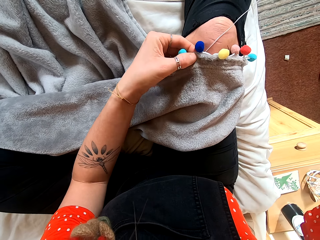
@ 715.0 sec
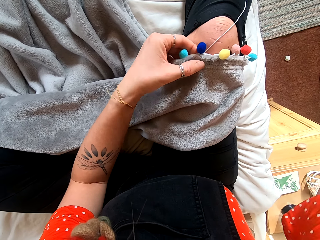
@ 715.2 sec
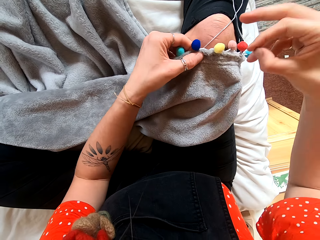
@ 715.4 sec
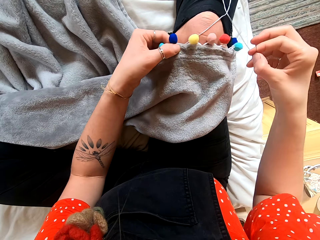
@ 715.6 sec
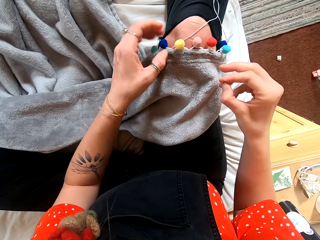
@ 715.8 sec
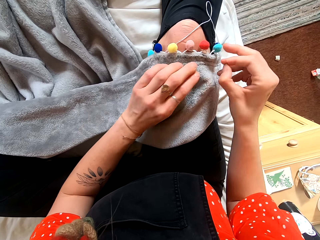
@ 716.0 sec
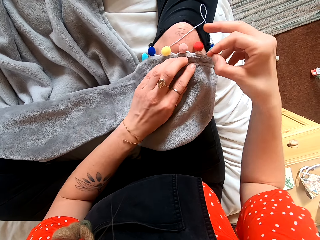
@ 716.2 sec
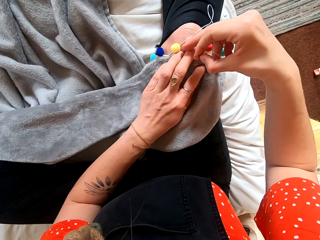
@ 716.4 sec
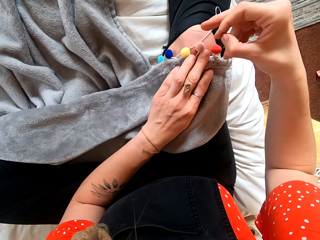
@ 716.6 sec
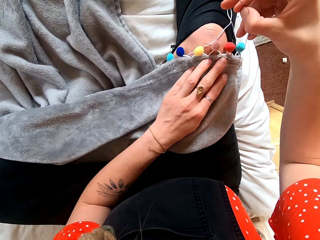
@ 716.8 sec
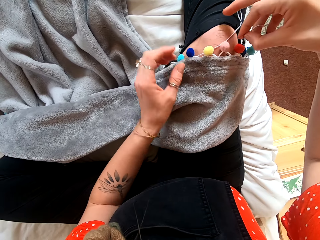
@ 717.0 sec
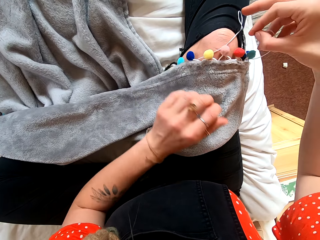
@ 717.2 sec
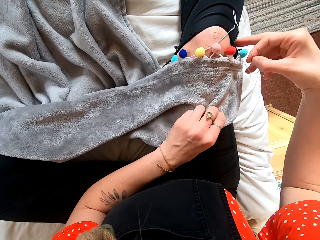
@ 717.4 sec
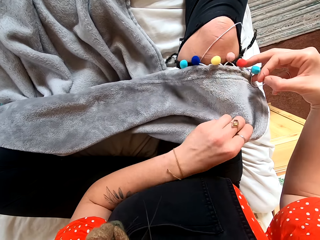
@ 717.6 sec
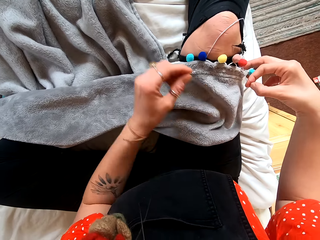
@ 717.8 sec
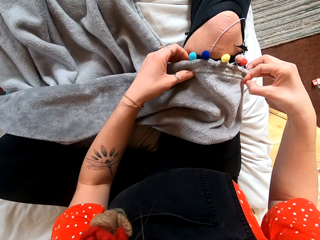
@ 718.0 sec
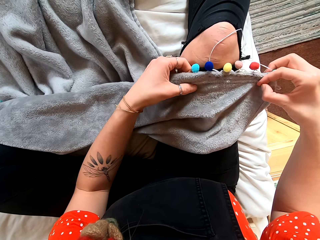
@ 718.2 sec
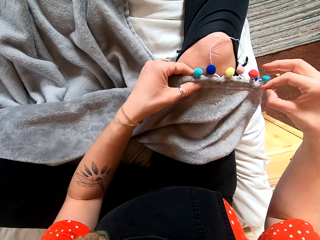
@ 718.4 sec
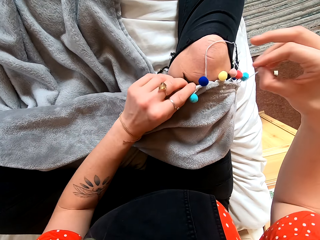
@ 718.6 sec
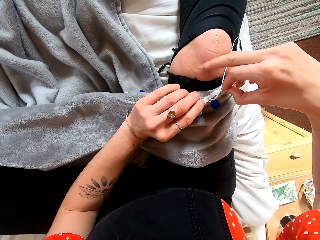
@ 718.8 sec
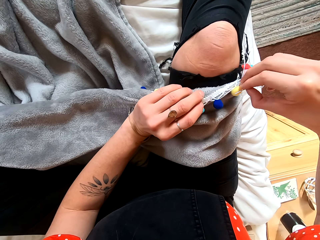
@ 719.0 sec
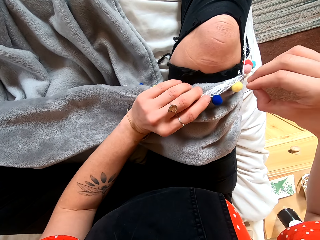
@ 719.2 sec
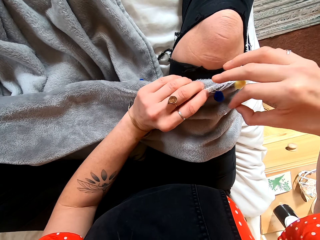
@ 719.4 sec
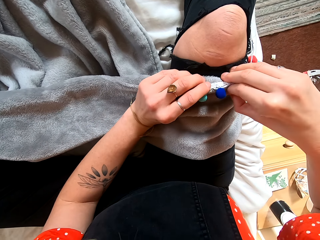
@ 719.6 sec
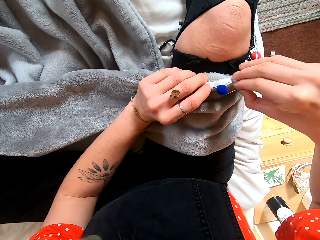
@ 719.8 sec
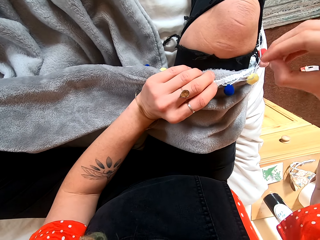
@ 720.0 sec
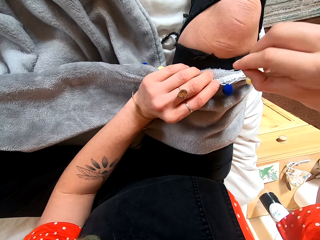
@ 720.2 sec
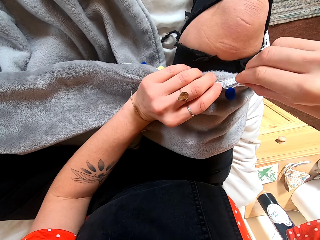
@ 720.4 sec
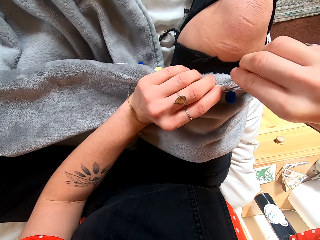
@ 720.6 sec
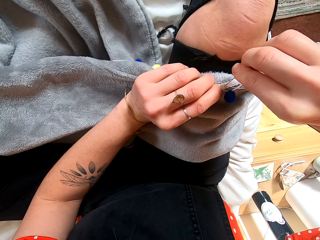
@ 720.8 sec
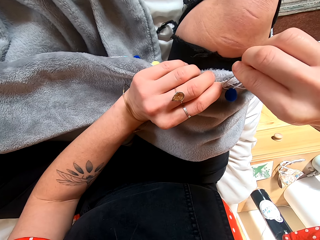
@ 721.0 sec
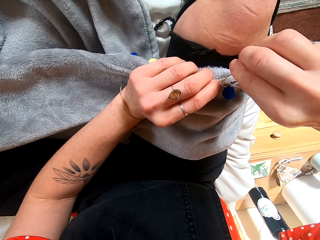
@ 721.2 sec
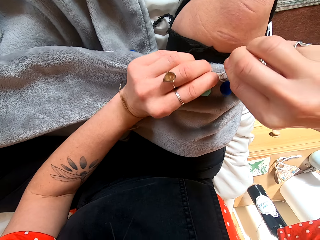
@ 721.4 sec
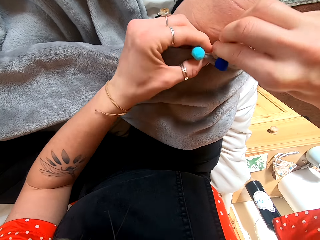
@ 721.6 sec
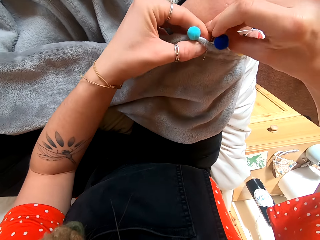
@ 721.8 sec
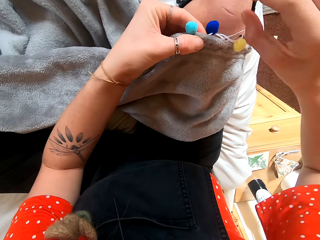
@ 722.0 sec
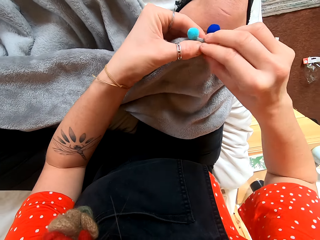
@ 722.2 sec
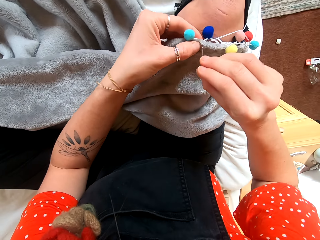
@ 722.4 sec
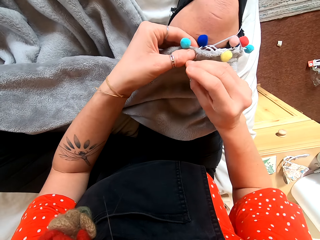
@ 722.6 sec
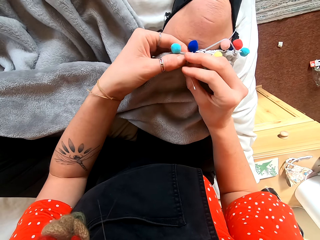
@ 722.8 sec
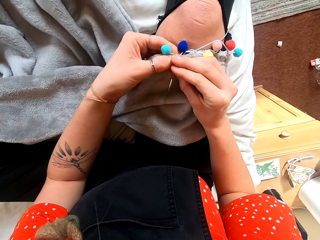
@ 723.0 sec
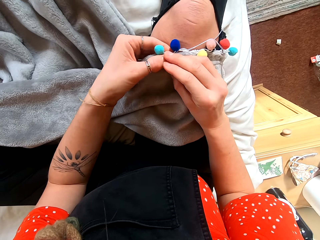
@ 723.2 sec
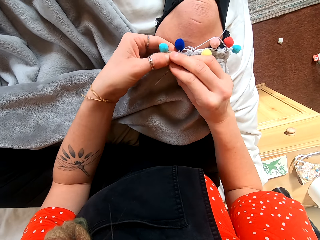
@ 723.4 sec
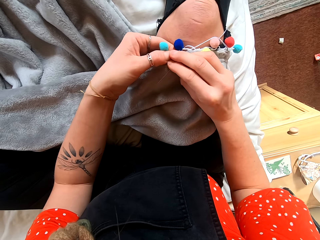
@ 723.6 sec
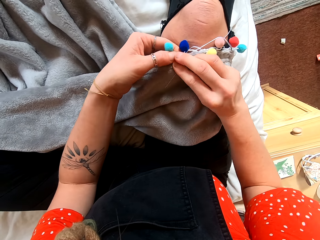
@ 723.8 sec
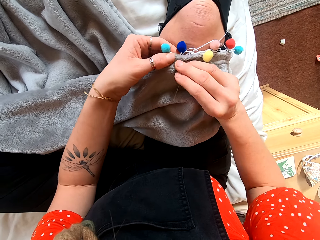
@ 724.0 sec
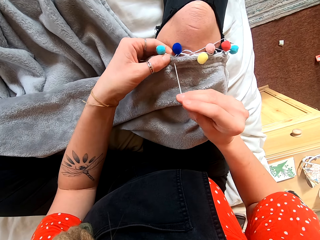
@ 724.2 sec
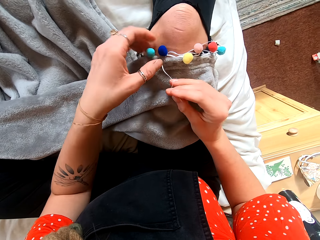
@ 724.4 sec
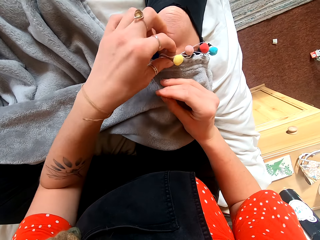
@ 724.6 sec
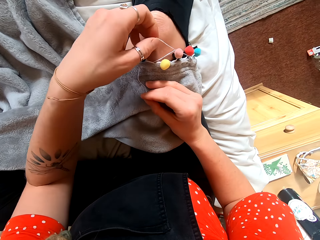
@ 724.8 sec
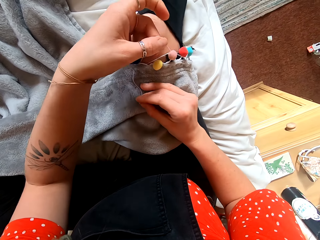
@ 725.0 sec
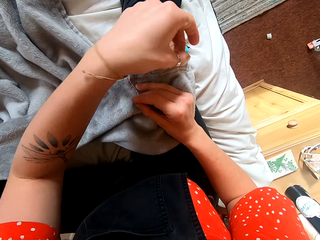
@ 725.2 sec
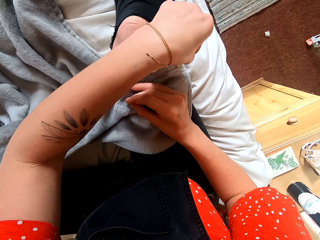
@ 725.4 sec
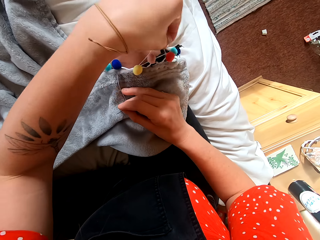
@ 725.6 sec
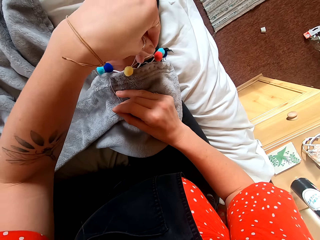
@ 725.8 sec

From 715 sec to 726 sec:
The camera wearer stretches the cloth.

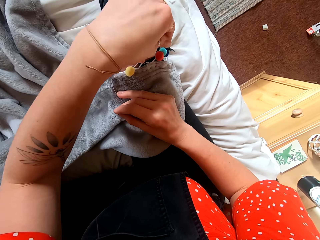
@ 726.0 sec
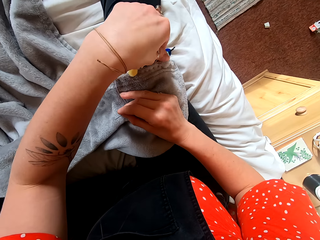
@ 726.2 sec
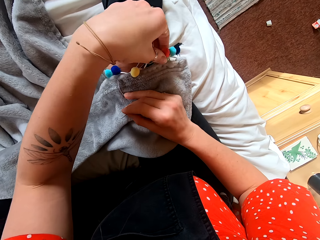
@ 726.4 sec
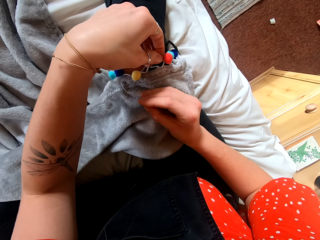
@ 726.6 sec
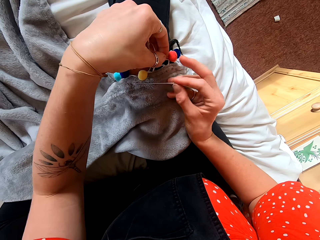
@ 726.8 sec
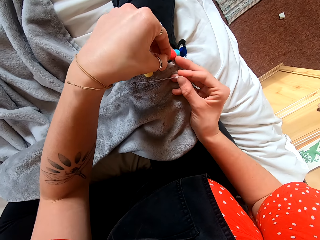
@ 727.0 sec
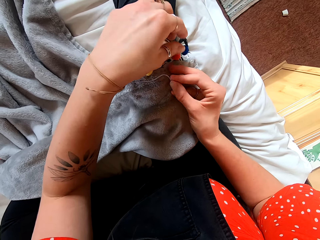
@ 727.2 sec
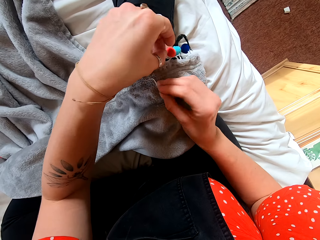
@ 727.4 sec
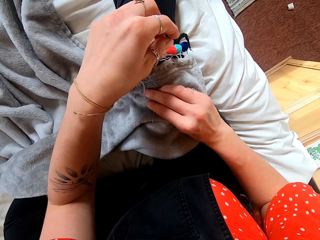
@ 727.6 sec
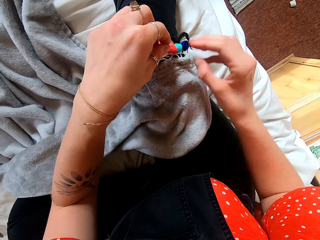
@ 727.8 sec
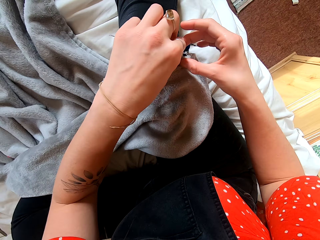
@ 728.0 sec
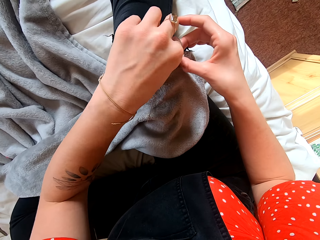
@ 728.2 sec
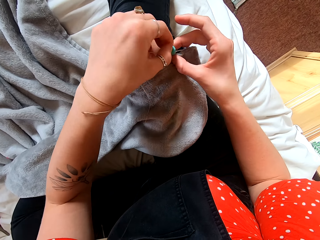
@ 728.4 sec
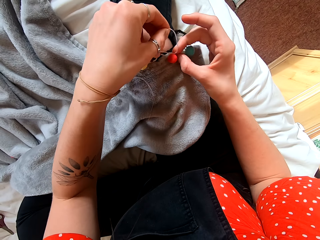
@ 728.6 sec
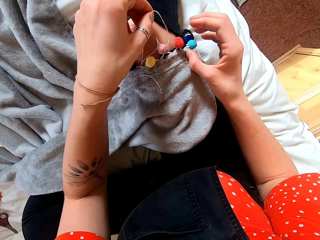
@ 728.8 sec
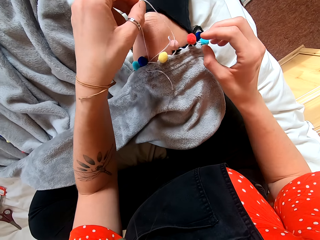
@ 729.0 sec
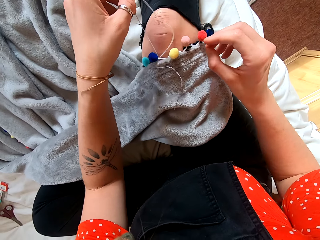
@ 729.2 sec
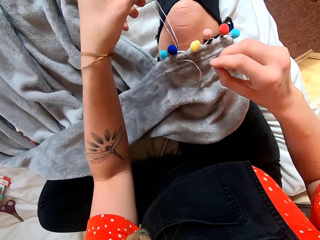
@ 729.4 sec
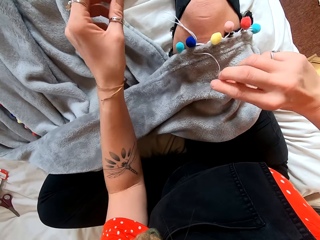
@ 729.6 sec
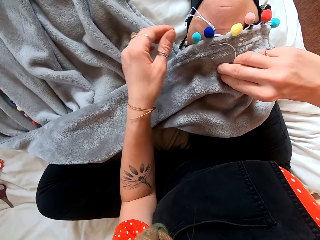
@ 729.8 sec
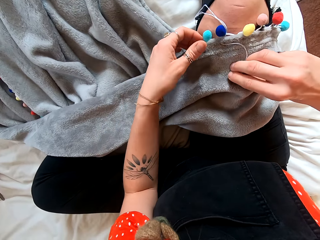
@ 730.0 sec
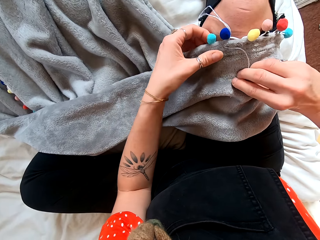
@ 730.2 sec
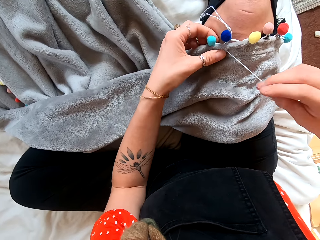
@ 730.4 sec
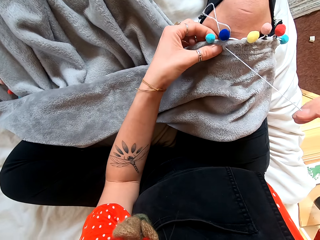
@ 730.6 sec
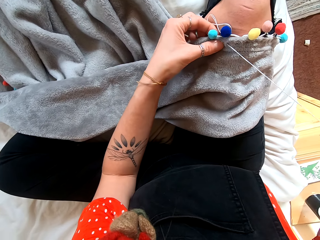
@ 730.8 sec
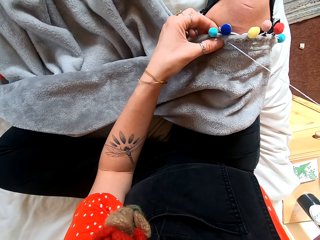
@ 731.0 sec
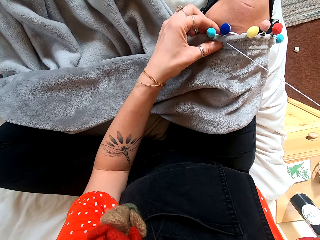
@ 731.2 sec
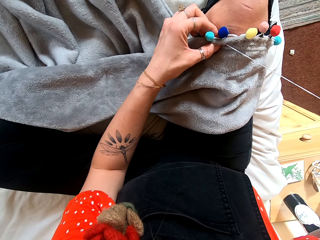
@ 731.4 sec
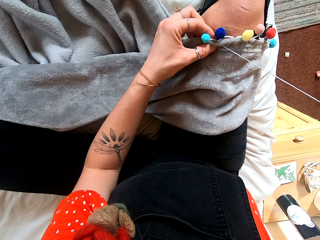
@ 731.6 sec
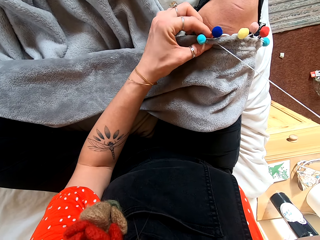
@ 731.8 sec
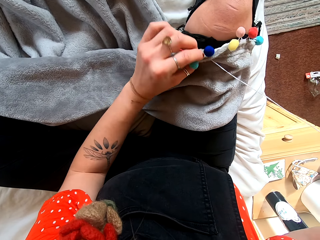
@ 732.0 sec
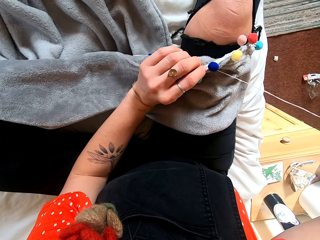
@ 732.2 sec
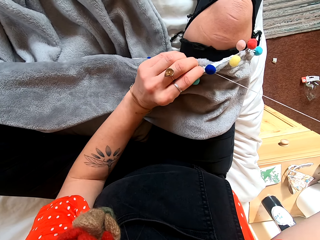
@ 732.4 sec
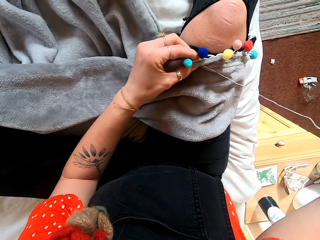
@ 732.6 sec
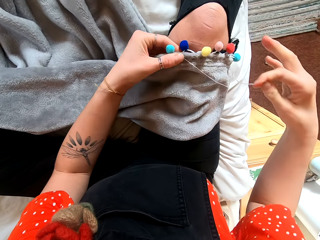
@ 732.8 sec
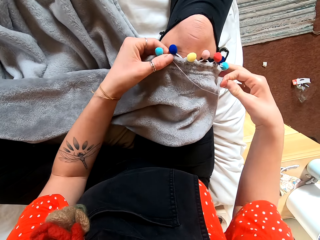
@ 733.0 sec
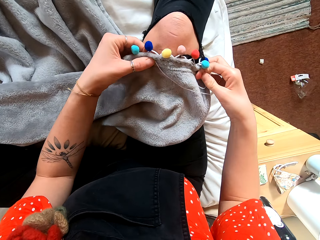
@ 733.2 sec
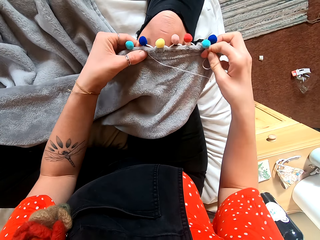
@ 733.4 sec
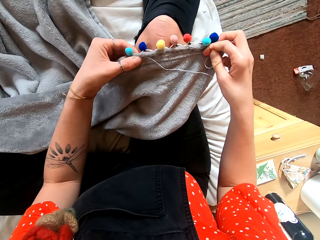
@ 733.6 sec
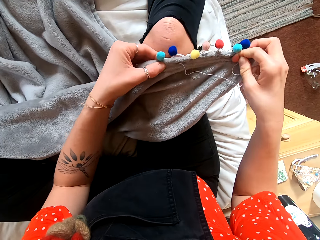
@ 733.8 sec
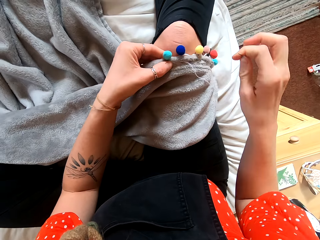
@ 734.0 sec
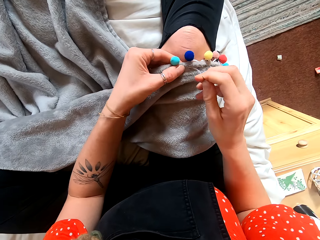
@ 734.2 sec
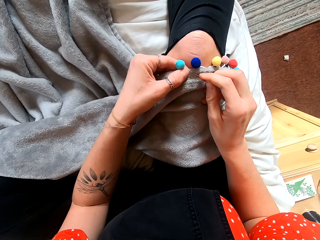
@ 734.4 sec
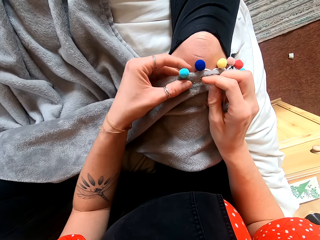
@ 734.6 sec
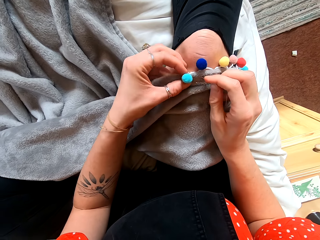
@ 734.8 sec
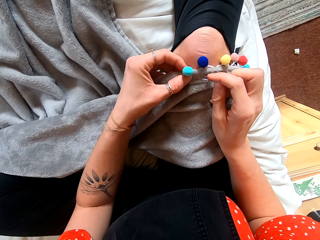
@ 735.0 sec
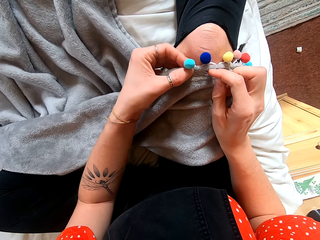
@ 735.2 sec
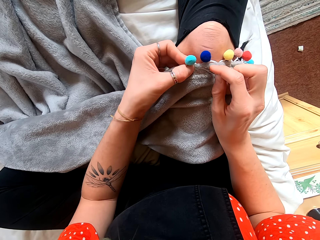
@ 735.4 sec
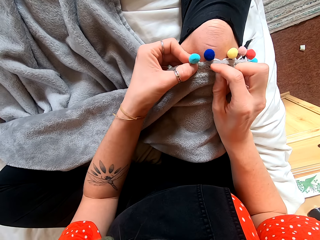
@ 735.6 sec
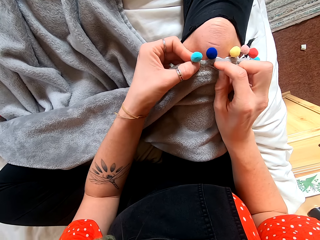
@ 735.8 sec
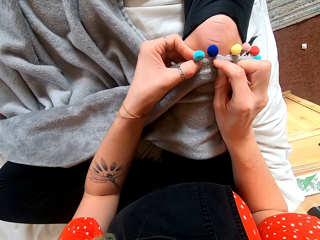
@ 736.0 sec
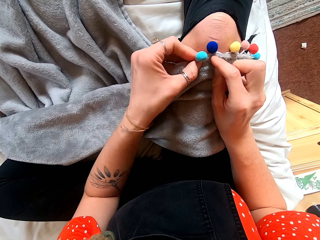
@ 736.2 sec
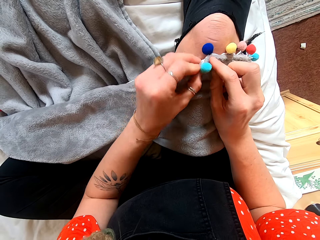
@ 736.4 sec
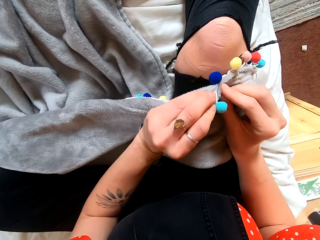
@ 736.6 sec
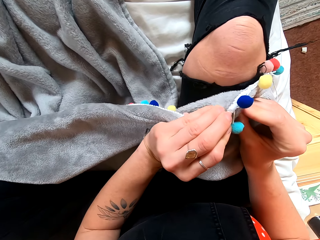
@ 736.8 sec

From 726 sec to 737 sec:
The camera wearer pulls the thread with her hands. She sews a cloth with her hands.
